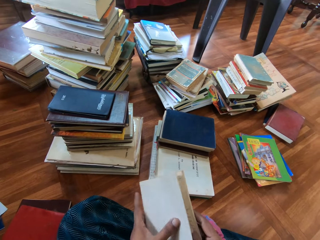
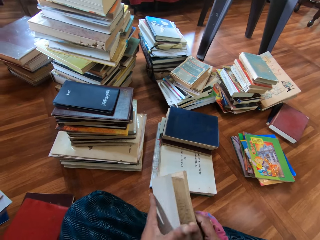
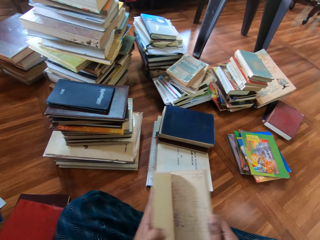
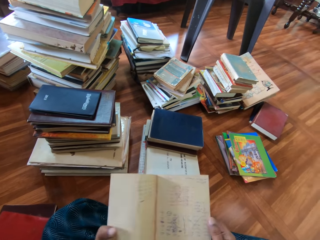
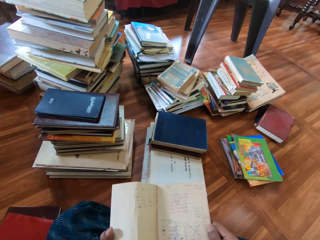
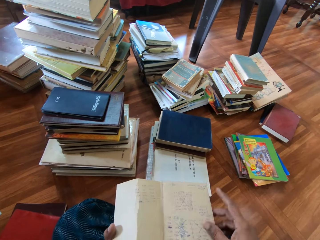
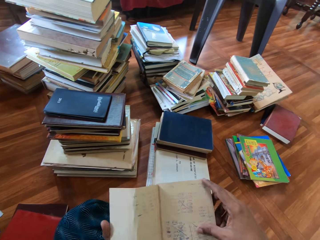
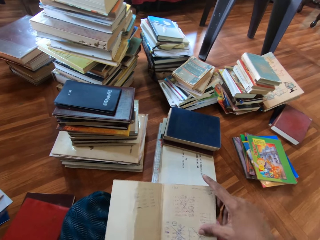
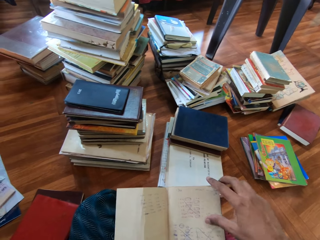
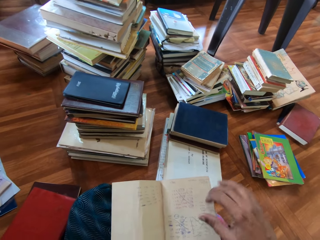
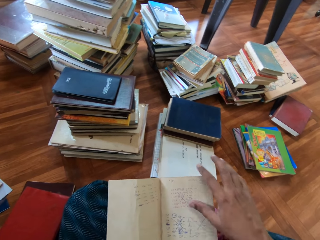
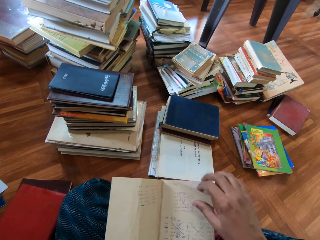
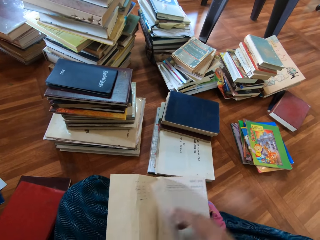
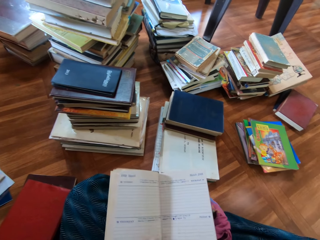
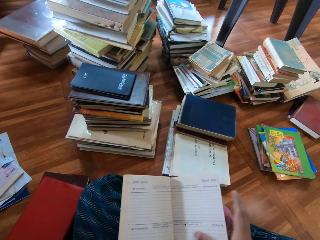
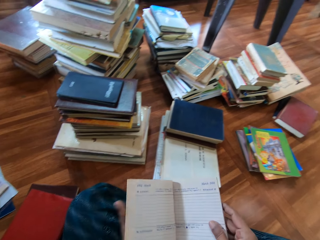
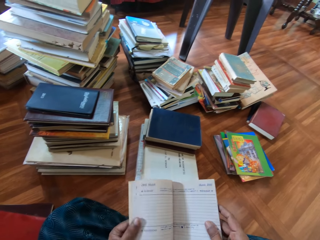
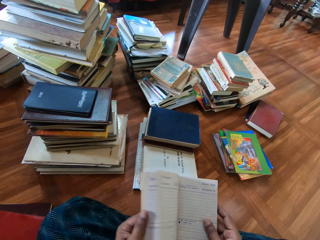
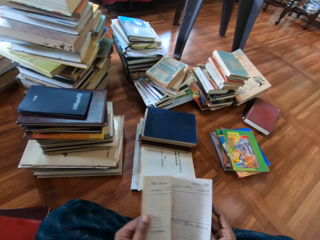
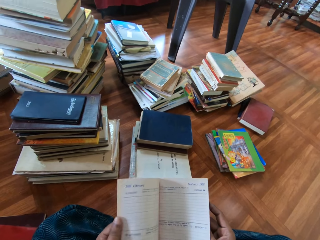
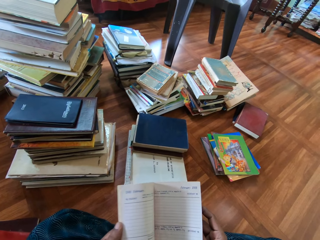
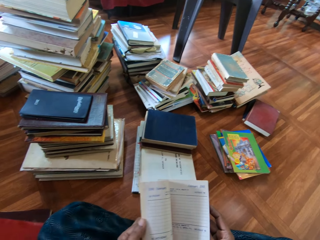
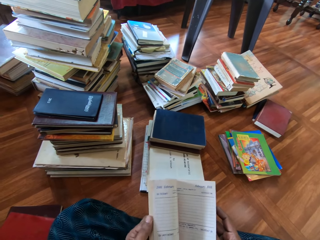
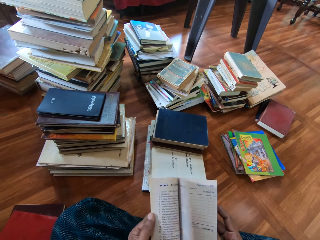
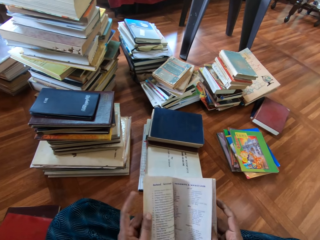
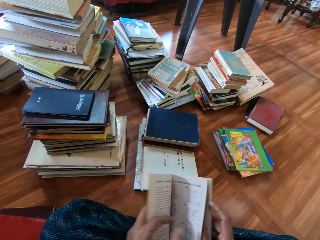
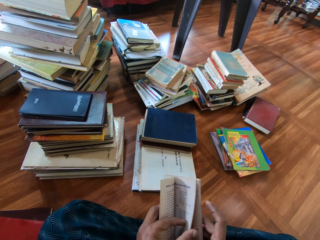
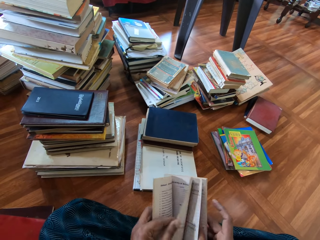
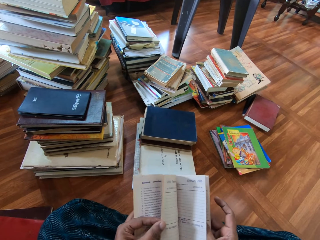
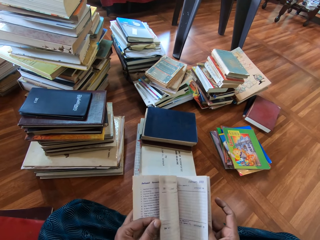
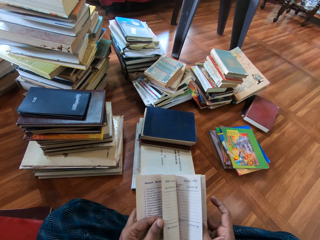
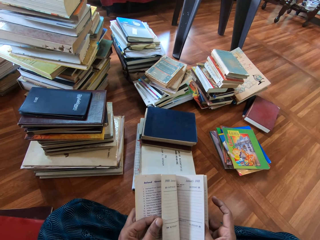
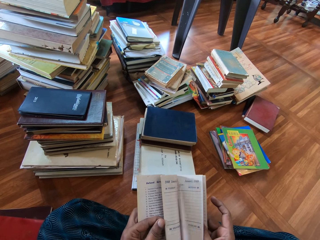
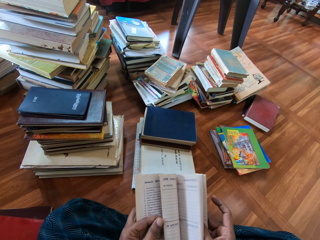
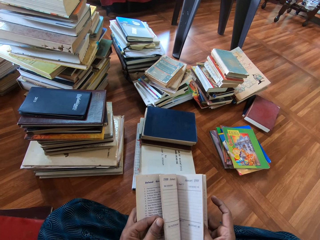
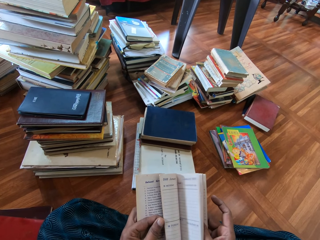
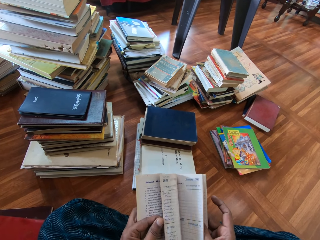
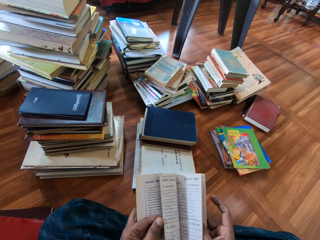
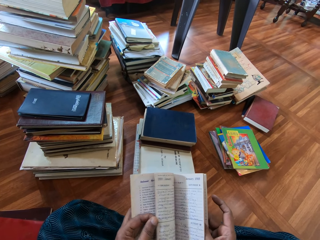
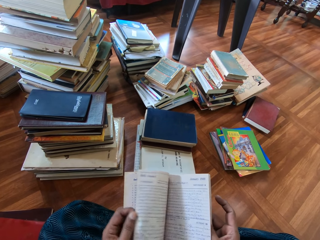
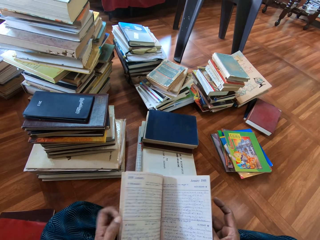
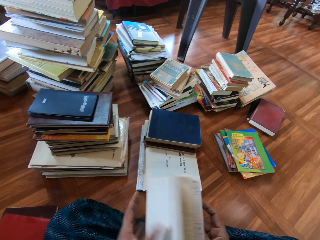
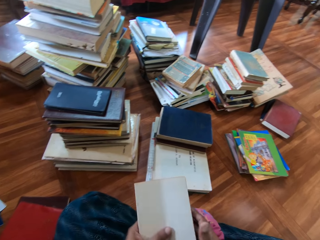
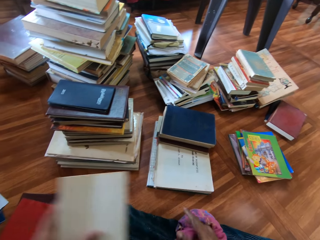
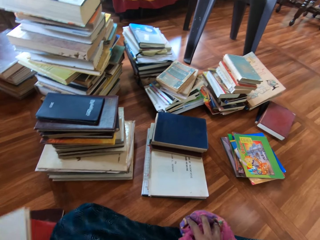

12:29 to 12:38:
The camera wearer closes the book in both hands with his left hand. He opens the book in both hands with his left hand. He flips through the pages of the book in both hands with his right hand. He flips through the pages of the book in both hands with his left hand.

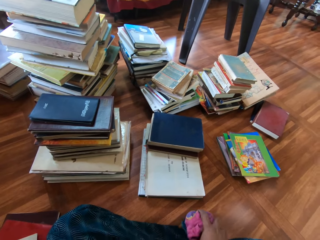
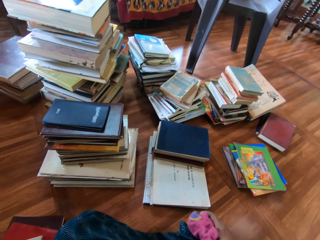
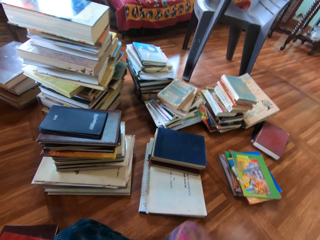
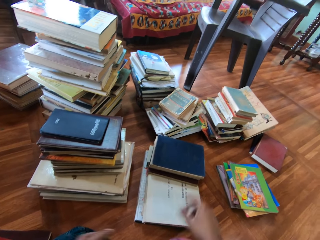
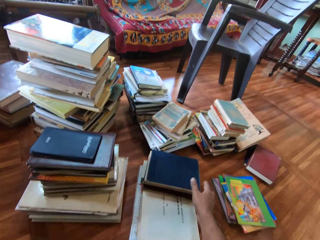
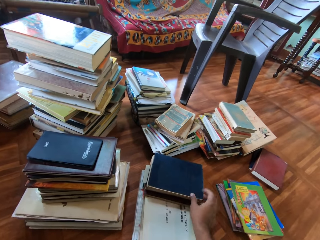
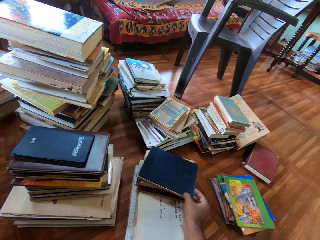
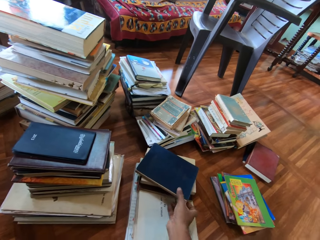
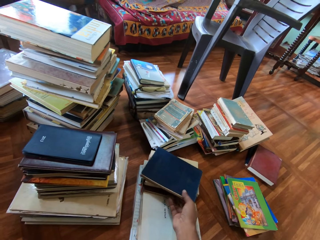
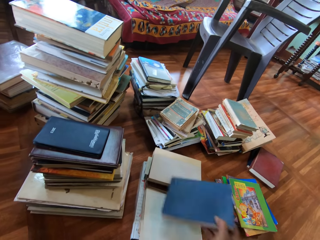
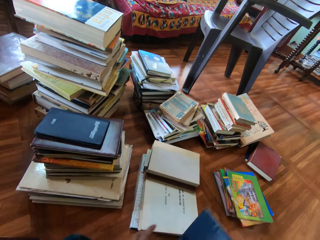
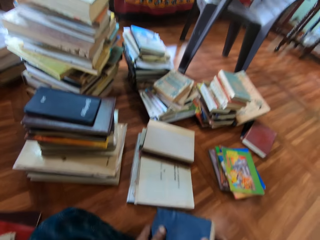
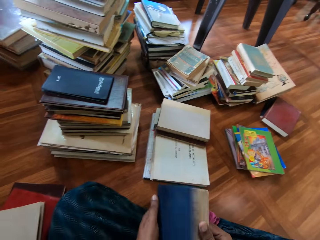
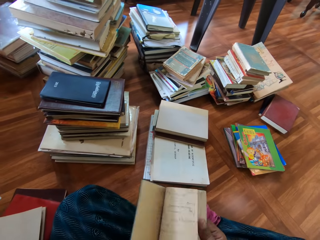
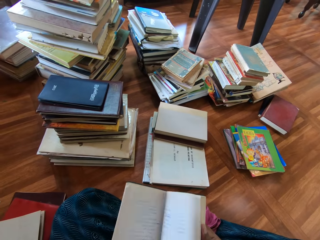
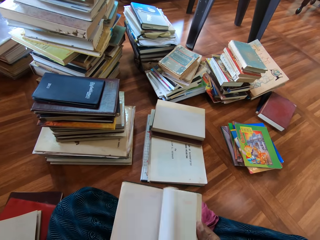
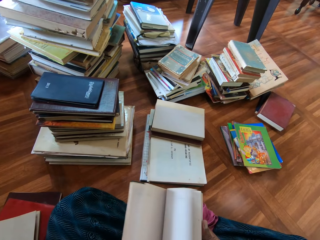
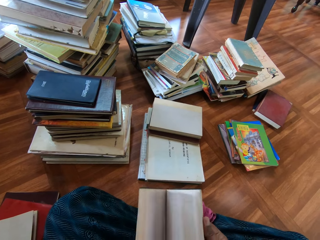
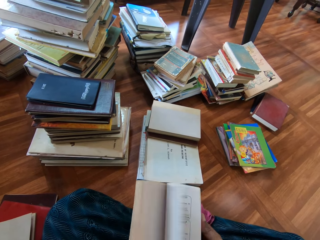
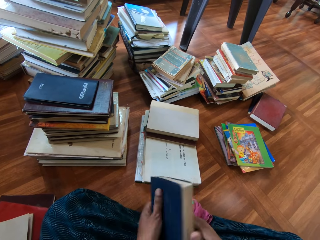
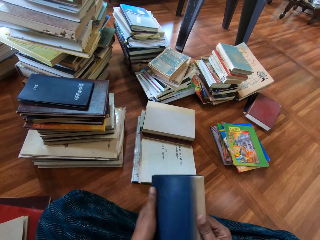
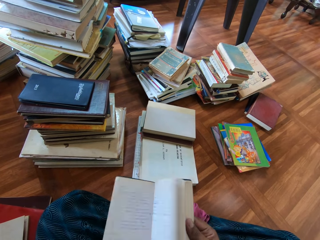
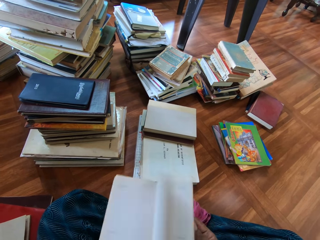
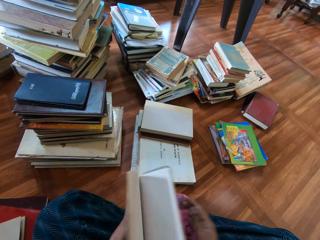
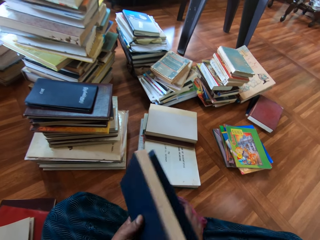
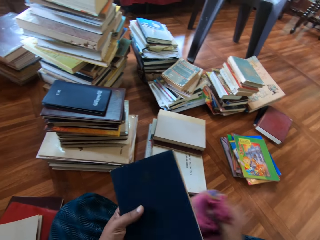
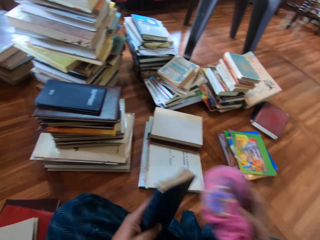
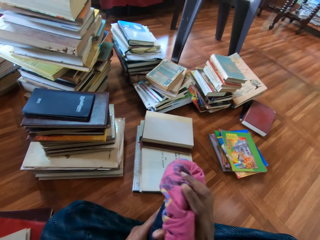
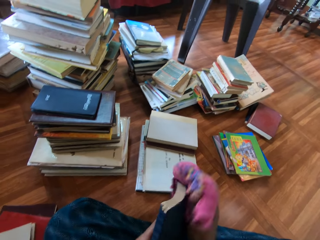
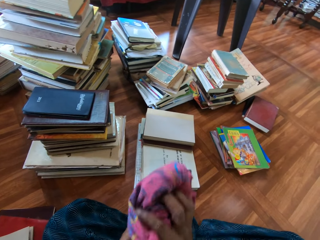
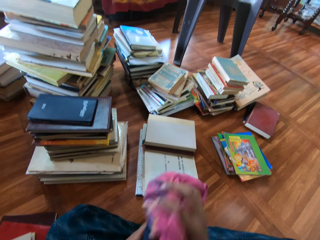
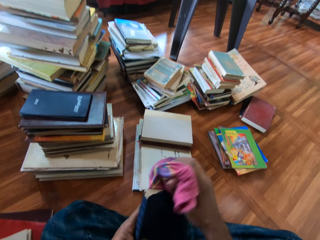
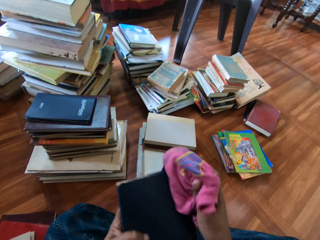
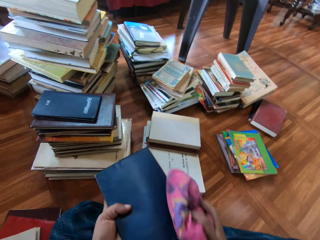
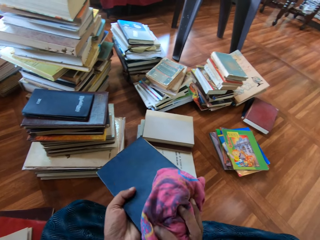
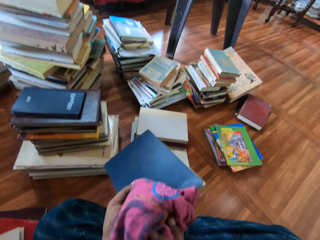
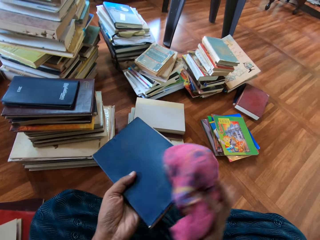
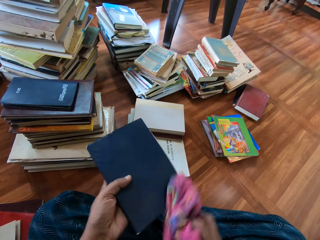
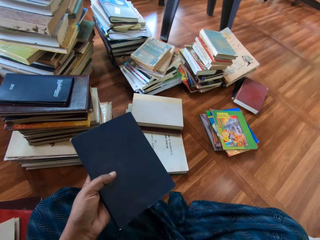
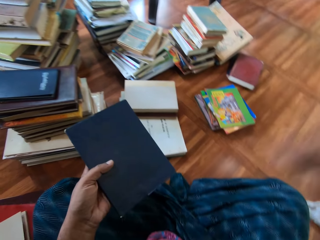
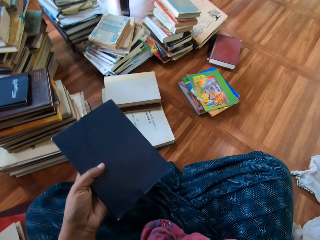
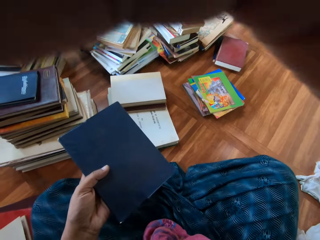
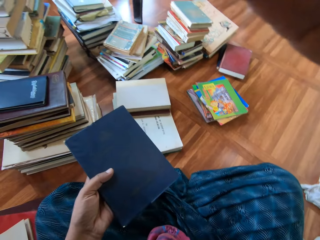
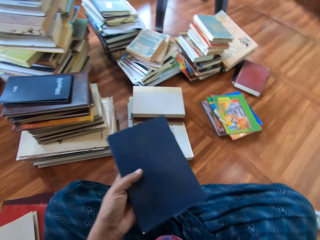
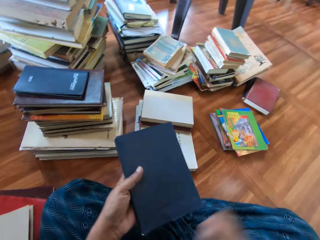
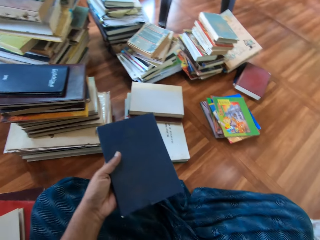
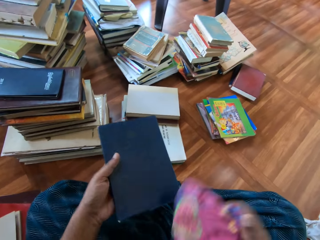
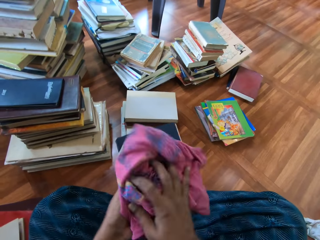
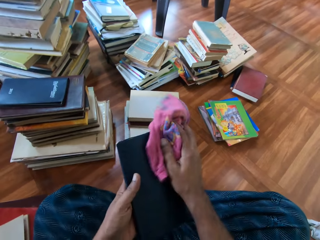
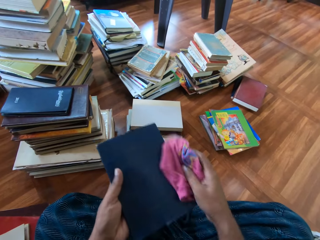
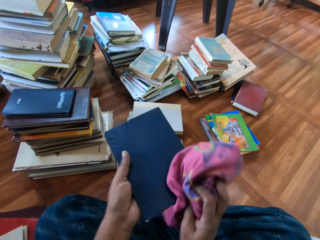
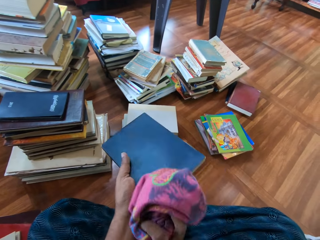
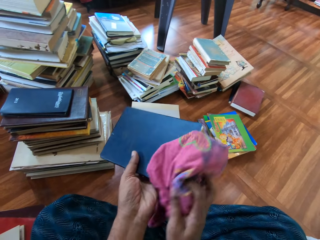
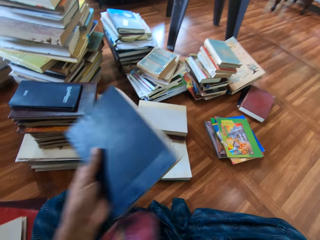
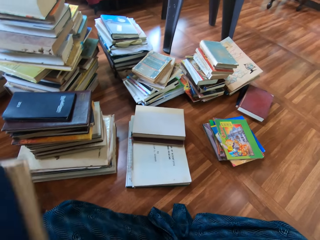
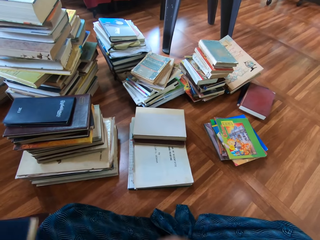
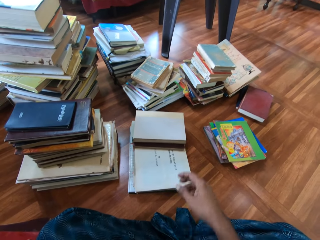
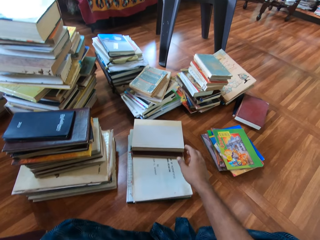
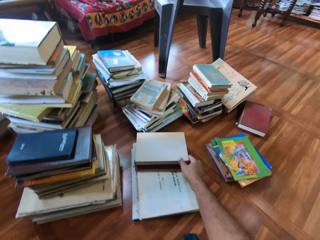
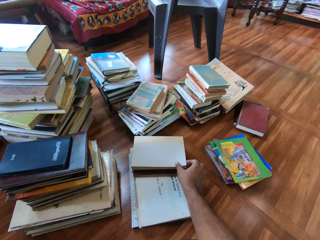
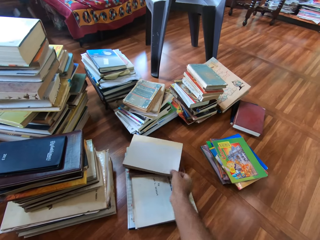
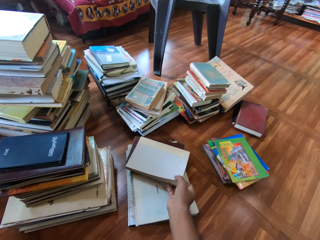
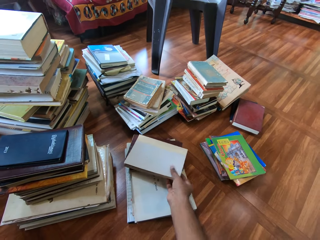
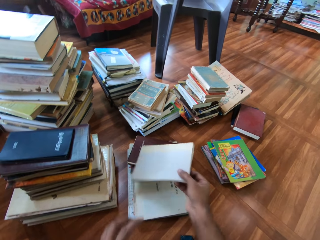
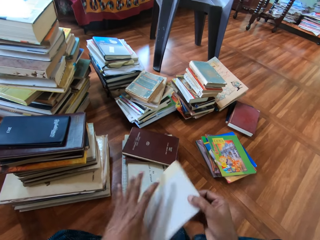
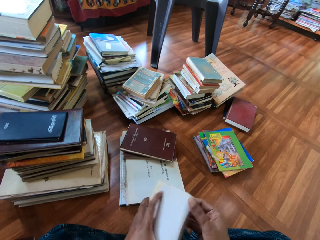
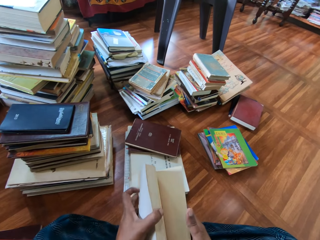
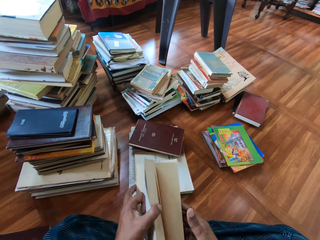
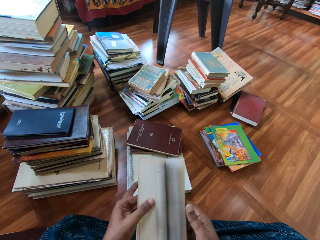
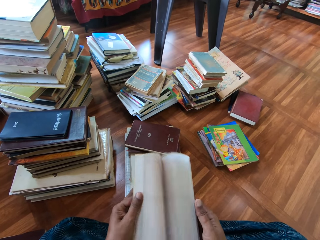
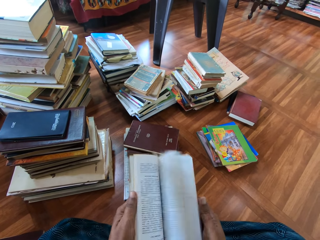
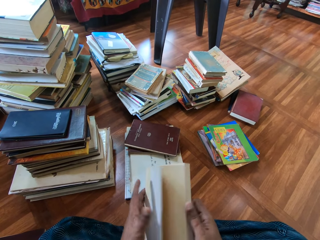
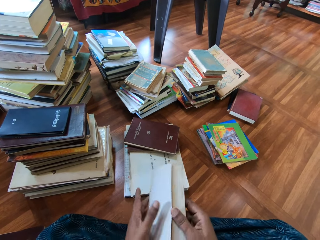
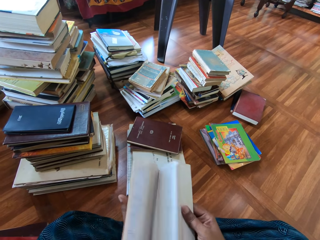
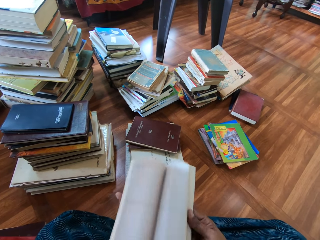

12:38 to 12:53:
The camera wearer passes the book from his right hand to his left hand. He drops the book on the books on the floor with his left hand. He picks up the towel from the floor with his right hand. He picks up a book from the books on the floor with his right hand. He flips through the pages of the book in both hands with his right hand. He flips through the pages of the book in both hands with his left hand. He removes his right hand from the book in his left hand. He picks up the towel from the floor with his right hand. He cleans the book in his left hand with the towel in his right hand. He drops the towel on his lap with his right hand. He touches his camera with his right hand. He removes his right hand from his camera. He picks up the towel from his lap with his right hand. He cleans the book in his left hand with the towel in his right hand. He drops the towel on his lap with his right hand. He drops the book on the books on the floor with his left hand. He picks up a book from the books on the floor with his right hand. He passes the book from his right hand to his left hand. He flips through the pages of the book in both hands with his left hand.
